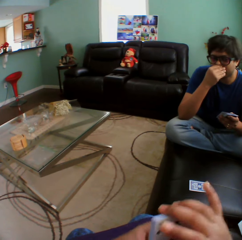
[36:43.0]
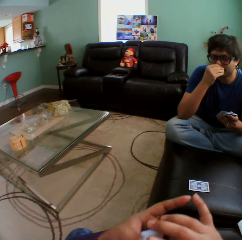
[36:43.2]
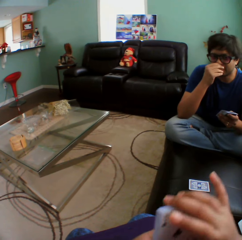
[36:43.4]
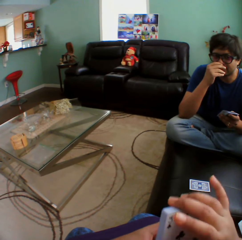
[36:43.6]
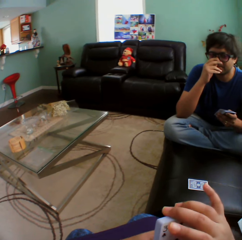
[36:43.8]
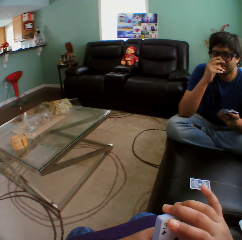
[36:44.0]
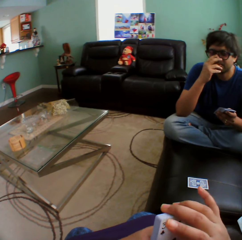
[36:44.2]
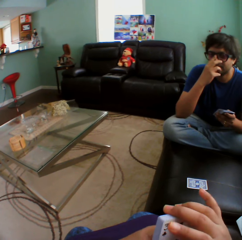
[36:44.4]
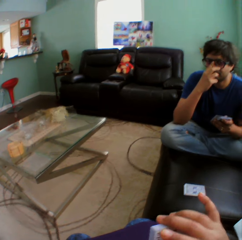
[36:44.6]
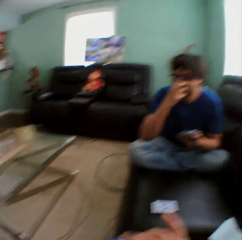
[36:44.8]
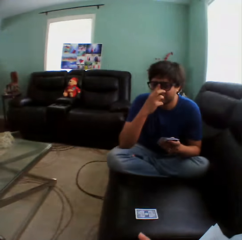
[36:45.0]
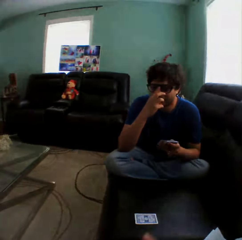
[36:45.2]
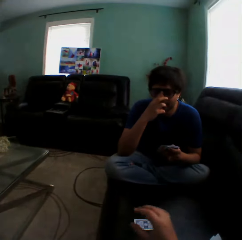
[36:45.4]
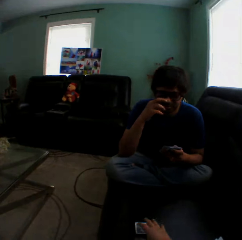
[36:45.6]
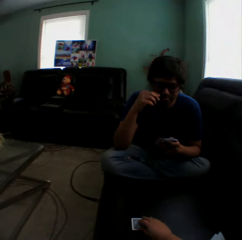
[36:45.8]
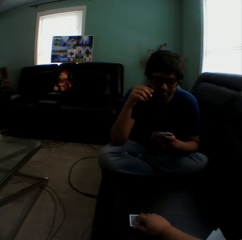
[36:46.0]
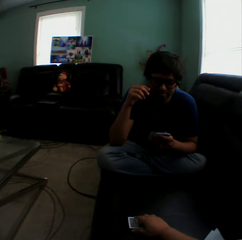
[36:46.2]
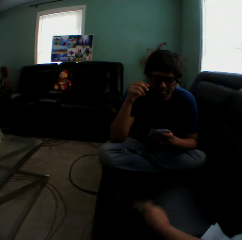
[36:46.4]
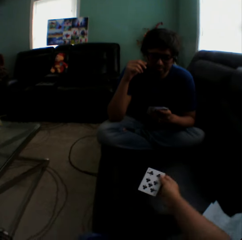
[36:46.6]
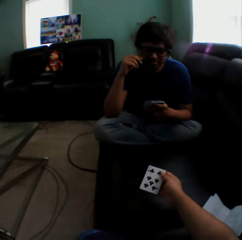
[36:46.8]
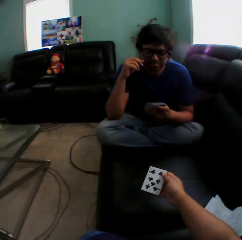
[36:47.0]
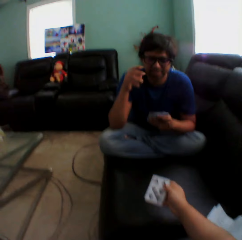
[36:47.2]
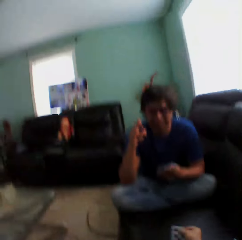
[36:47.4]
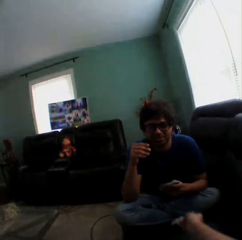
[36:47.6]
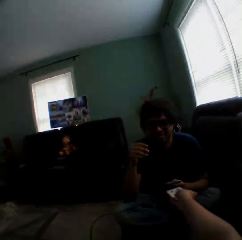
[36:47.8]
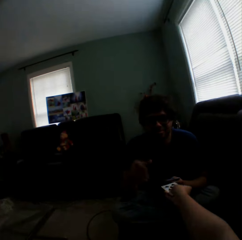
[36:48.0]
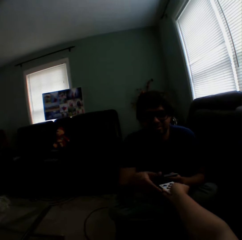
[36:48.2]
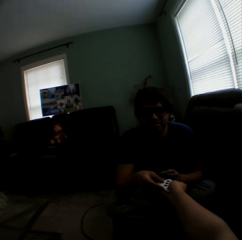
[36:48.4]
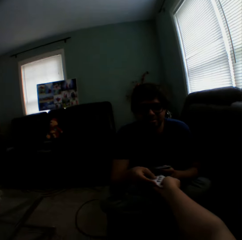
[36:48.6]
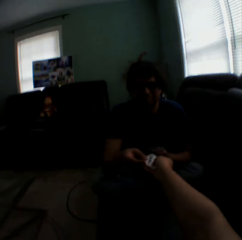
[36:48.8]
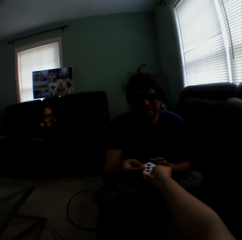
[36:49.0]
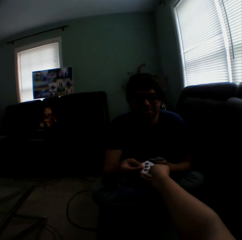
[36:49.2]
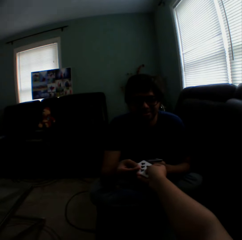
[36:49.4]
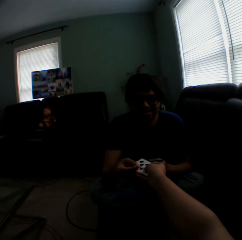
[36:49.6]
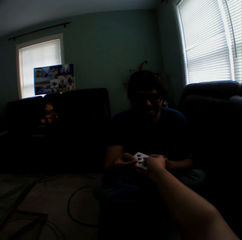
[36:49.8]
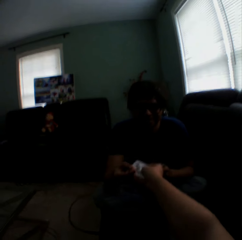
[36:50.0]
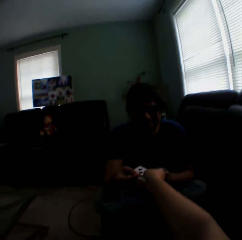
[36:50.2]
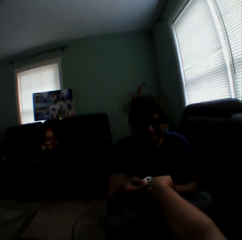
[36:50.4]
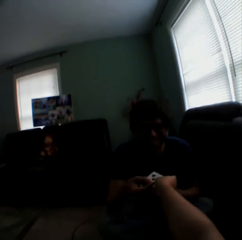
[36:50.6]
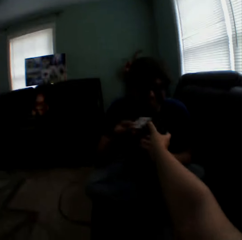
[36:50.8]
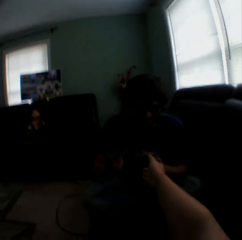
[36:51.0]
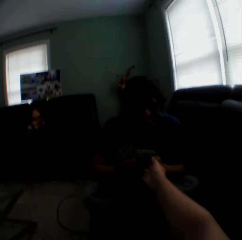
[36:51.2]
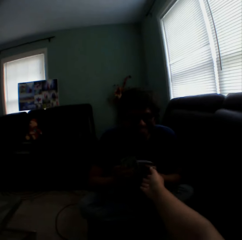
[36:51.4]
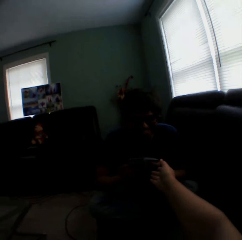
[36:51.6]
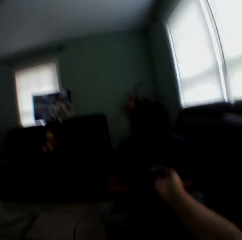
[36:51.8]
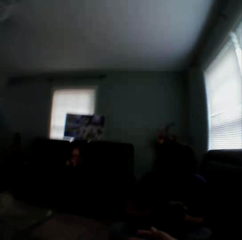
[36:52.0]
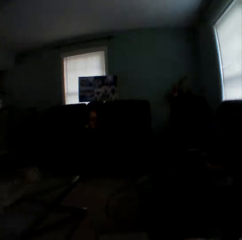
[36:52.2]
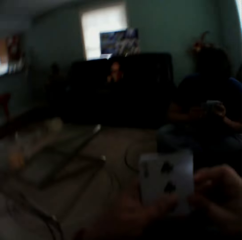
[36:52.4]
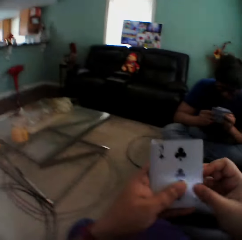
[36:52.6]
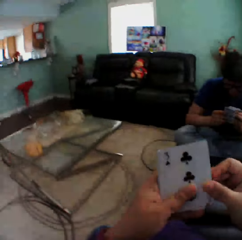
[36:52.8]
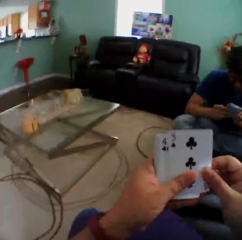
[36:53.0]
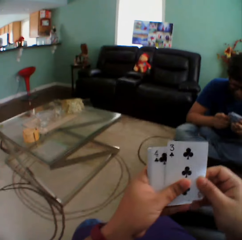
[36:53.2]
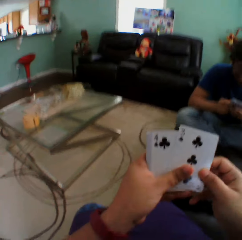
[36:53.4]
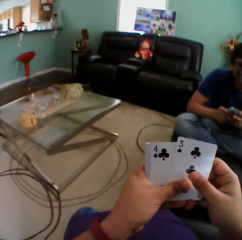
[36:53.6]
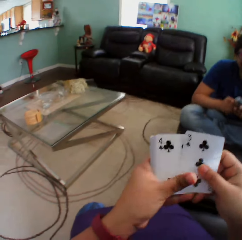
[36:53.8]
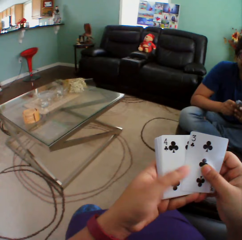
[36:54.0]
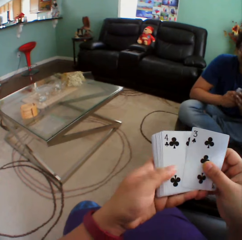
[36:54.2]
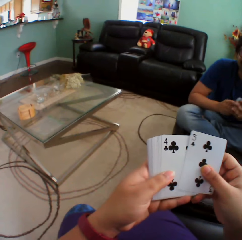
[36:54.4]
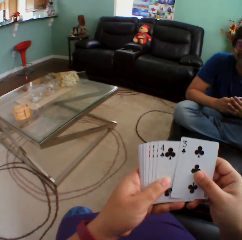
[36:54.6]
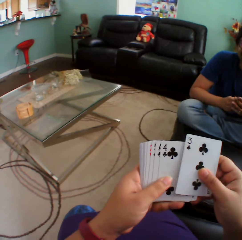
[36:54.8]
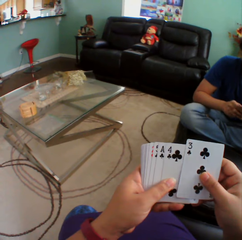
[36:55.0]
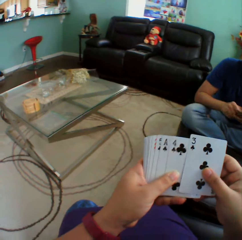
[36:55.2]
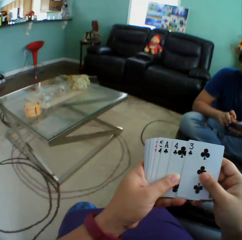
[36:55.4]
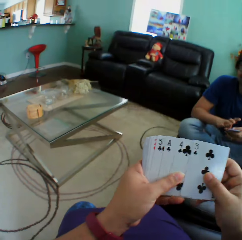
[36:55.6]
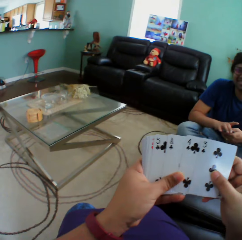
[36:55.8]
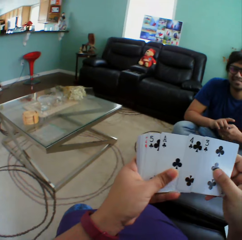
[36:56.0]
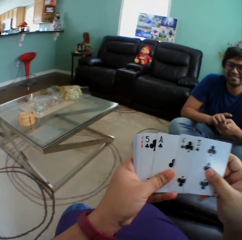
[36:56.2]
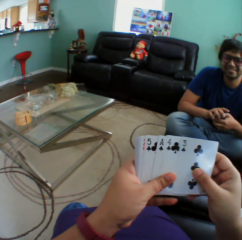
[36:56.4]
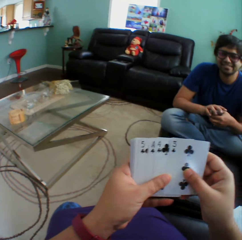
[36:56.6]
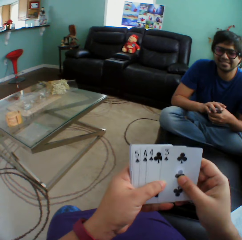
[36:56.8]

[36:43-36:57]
The camera wearer holds playing cards. They turn to the side. They turn a card on a couch. They hold the playing cards. They turn to the side. They give a card to a person. They hold the playing cards. They arrange cards in a hand.

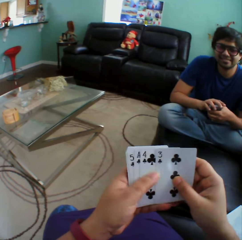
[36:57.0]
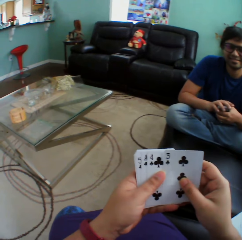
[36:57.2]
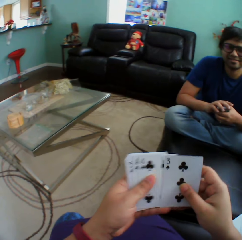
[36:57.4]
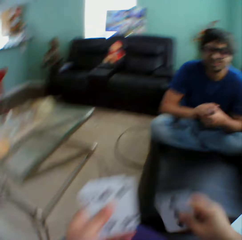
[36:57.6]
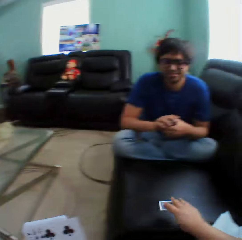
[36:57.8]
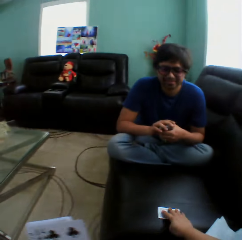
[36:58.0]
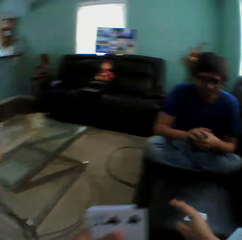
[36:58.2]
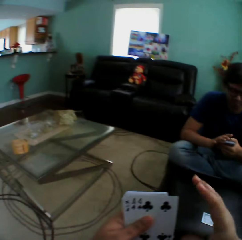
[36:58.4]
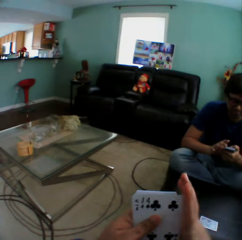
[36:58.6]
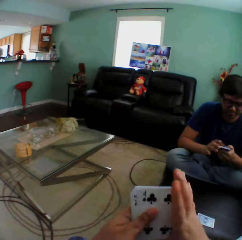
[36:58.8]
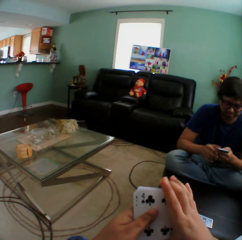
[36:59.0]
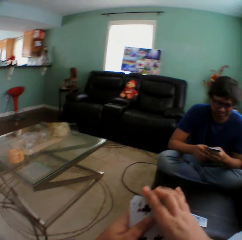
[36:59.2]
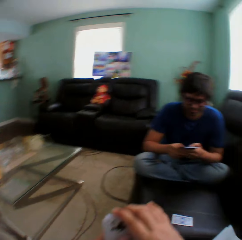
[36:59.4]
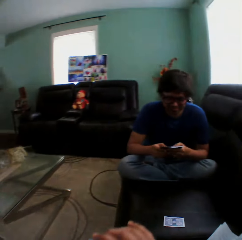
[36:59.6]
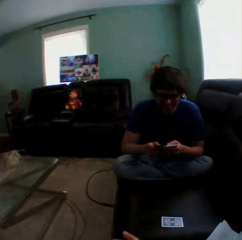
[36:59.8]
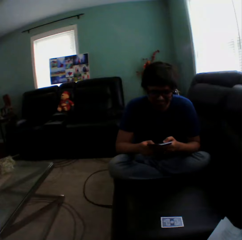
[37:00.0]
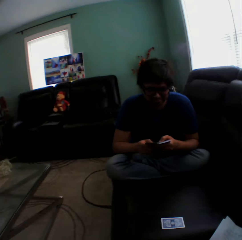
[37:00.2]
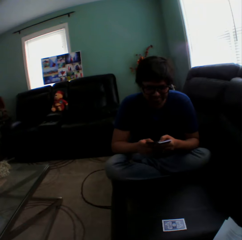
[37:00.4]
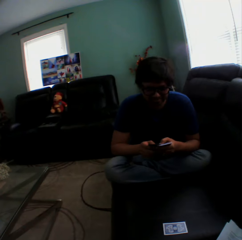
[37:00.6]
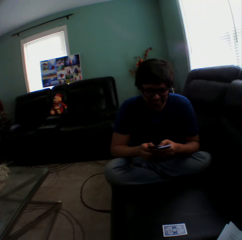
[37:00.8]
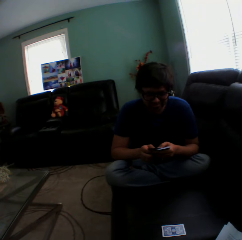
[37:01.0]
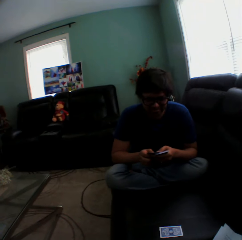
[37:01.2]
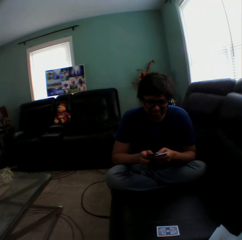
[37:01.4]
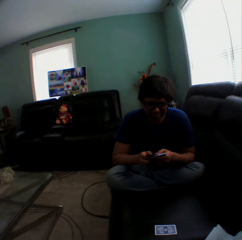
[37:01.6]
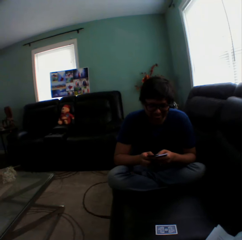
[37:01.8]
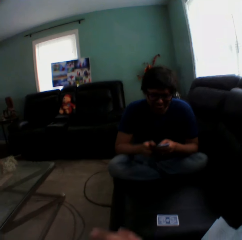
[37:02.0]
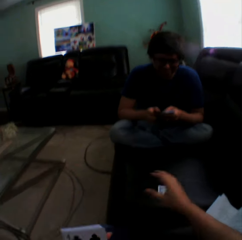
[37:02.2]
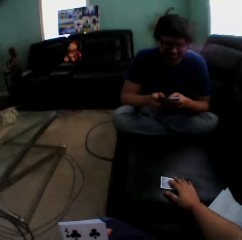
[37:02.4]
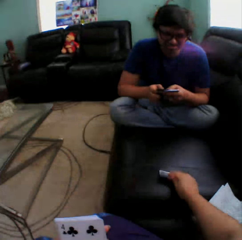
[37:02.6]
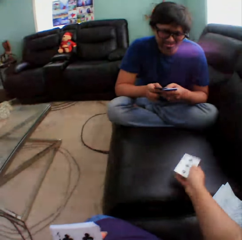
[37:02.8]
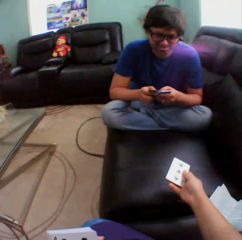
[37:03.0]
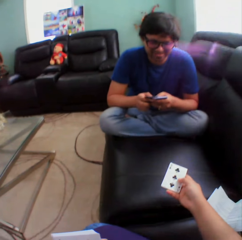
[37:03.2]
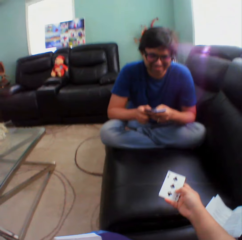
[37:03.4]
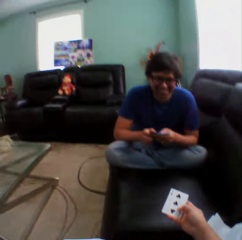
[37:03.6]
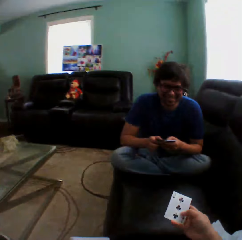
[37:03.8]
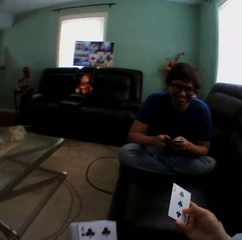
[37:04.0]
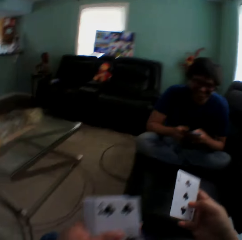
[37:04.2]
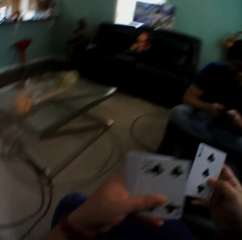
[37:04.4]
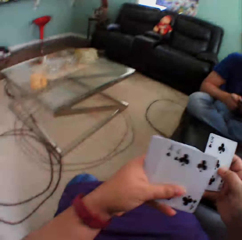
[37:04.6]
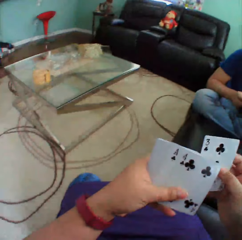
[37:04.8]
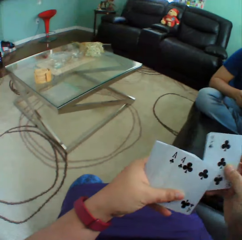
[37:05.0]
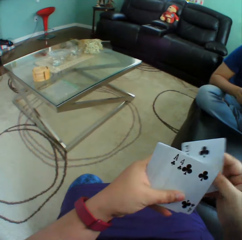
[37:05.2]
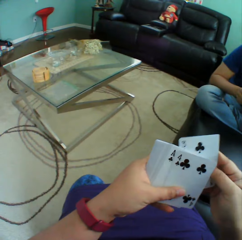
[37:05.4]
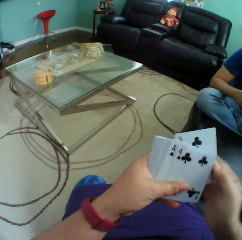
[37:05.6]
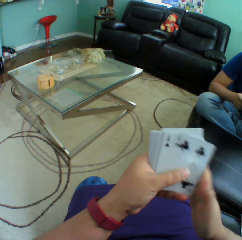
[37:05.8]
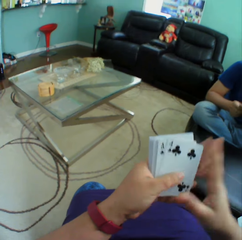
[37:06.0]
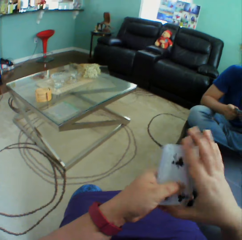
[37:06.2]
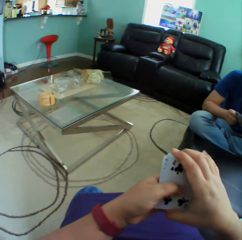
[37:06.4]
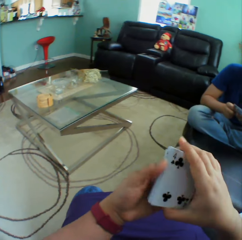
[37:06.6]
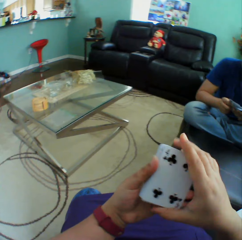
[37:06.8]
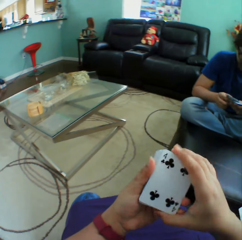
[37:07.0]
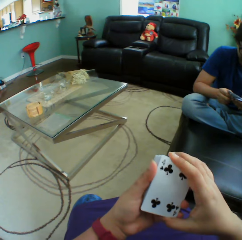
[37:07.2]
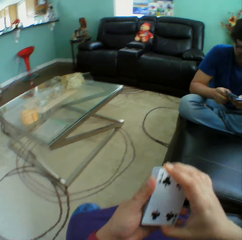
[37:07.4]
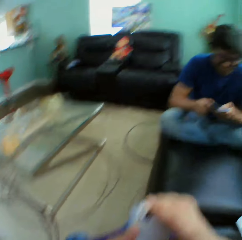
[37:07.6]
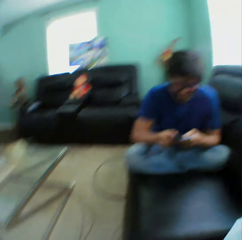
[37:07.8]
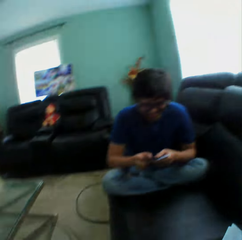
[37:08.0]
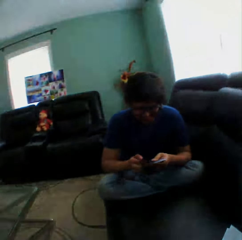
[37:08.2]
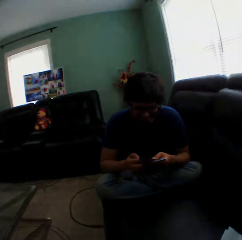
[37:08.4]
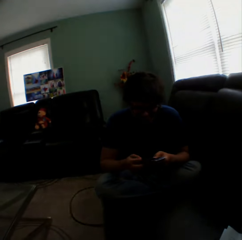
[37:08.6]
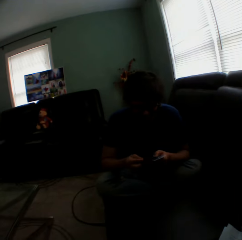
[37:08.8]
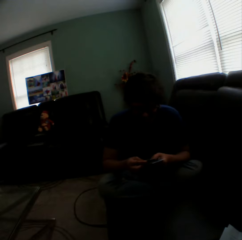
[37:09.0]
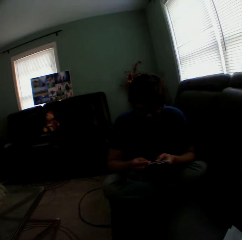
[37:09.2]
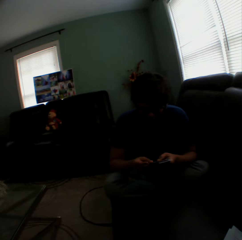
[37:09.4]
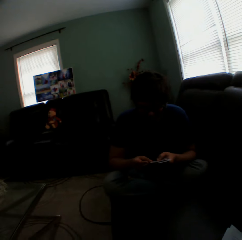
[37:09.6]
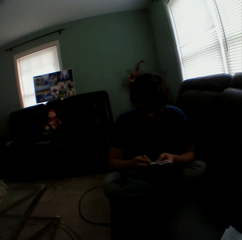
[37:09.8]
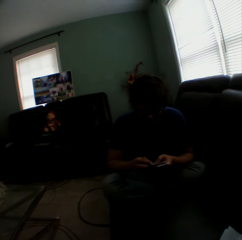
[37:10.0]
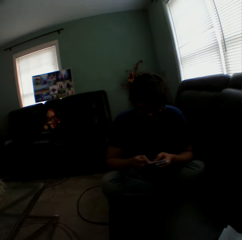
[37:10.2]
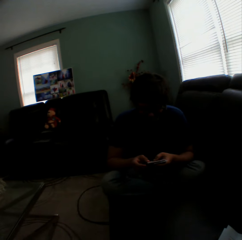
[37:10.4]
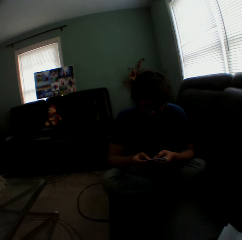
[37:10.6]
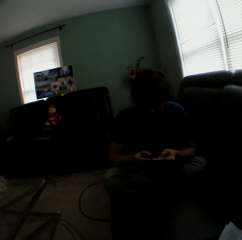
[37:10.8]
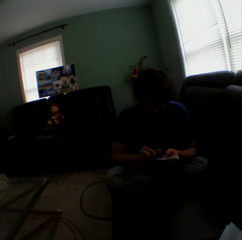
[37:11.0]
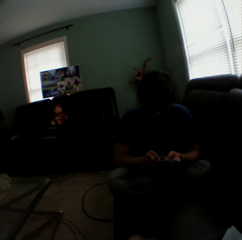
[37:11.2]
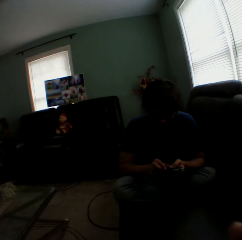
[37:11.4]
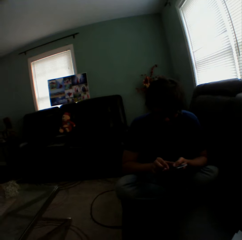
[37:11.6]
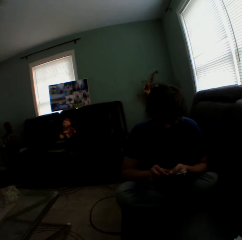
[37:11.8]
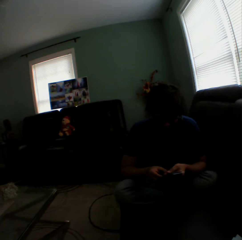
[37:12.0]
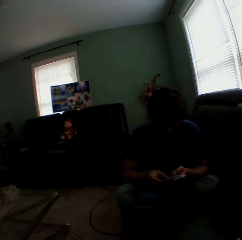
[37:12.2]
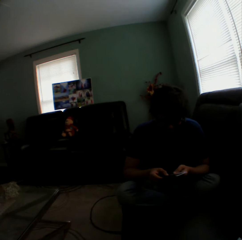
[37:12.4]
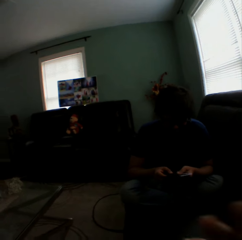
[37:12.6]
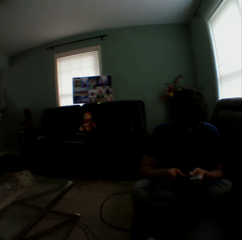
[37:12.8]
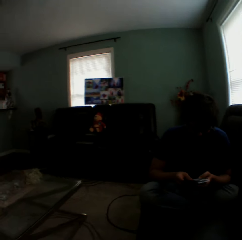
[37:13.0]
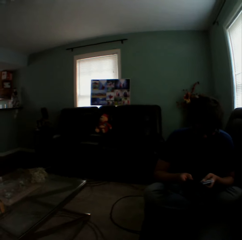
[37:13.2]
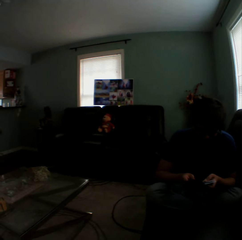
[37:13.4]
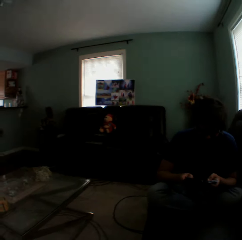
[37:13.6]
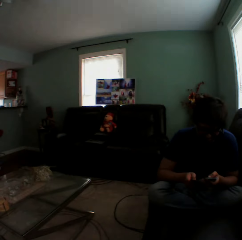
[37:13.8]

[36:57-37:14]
The camera wearer puts a playing card on the couch. They turn to the side. A man holds playing cards. The camera wearer turns to the side. They turn a card on the couch. They hold playing cards. The man holds the playing cards. The camera wearer holds the playing cards. They insert a card in a pile of cards. They turn to the side. The man holds the playing cards and arranges cards in a hand. The camera wearer sways a hand.
